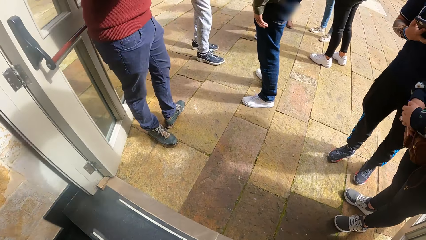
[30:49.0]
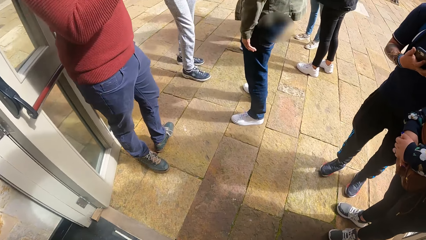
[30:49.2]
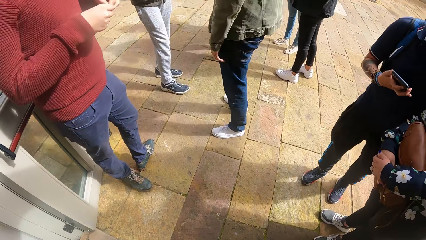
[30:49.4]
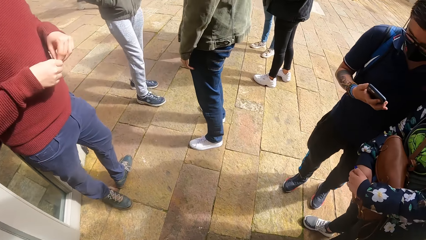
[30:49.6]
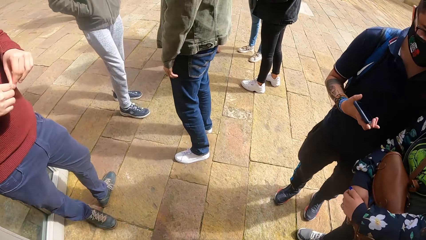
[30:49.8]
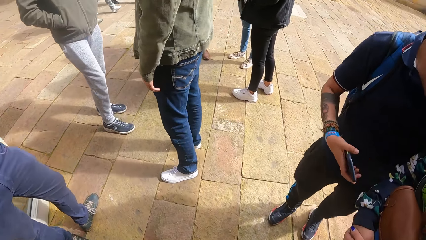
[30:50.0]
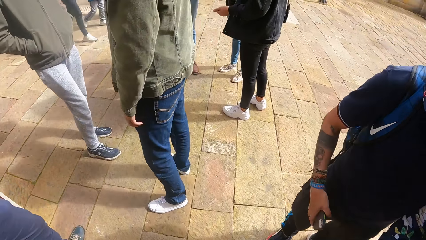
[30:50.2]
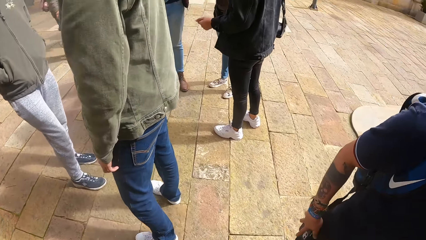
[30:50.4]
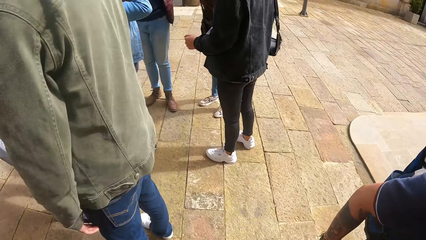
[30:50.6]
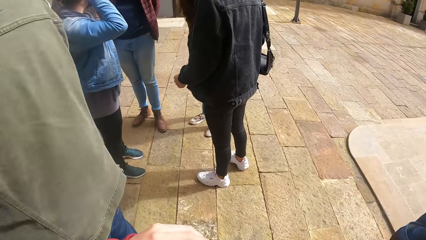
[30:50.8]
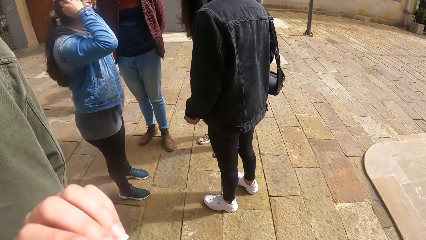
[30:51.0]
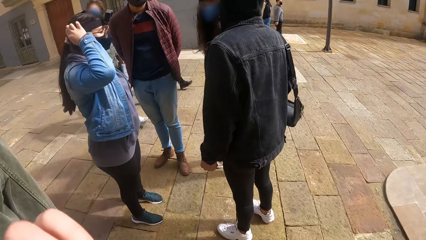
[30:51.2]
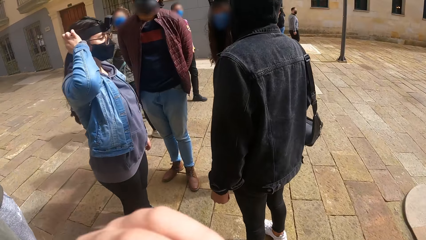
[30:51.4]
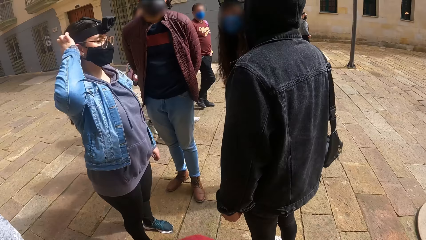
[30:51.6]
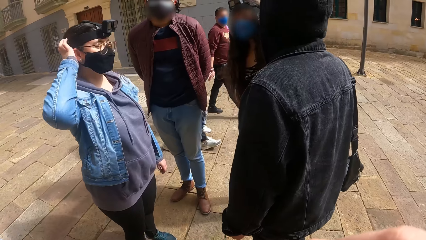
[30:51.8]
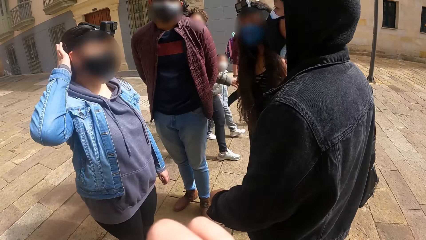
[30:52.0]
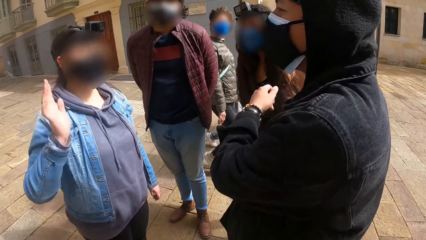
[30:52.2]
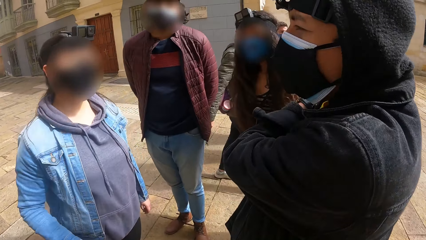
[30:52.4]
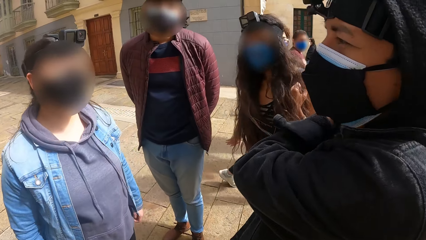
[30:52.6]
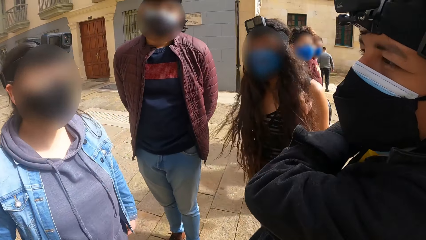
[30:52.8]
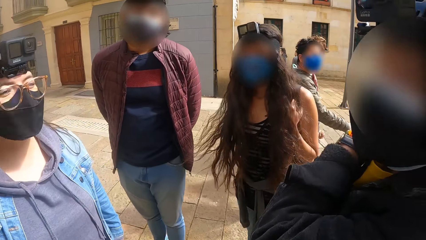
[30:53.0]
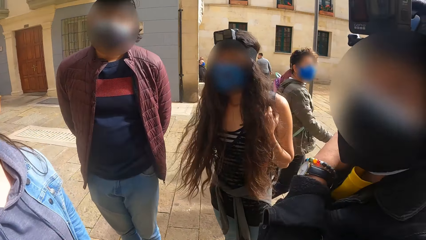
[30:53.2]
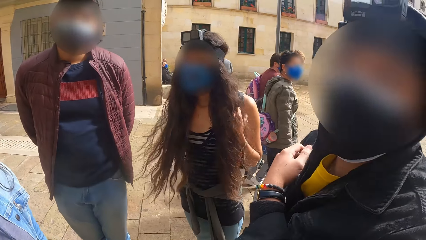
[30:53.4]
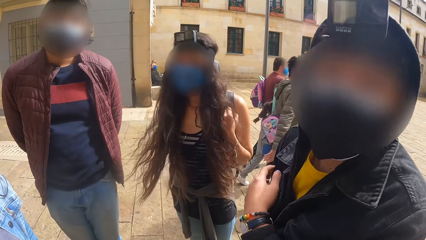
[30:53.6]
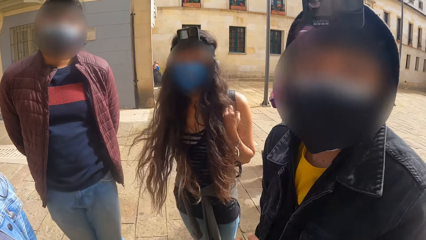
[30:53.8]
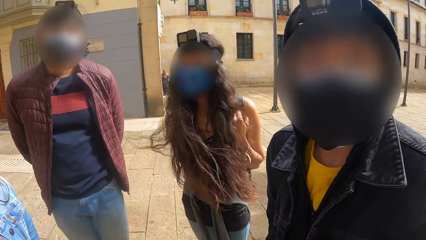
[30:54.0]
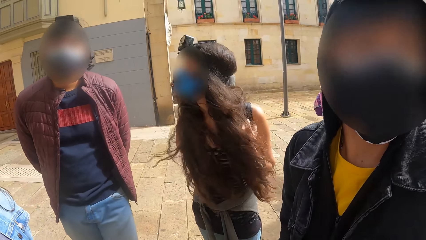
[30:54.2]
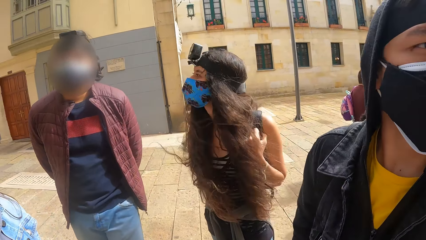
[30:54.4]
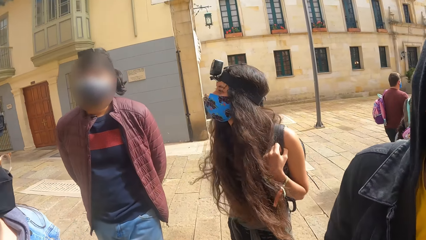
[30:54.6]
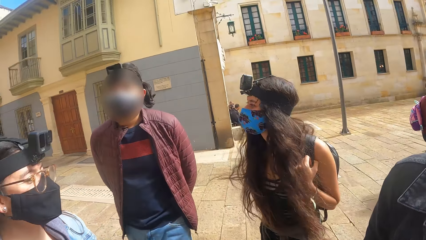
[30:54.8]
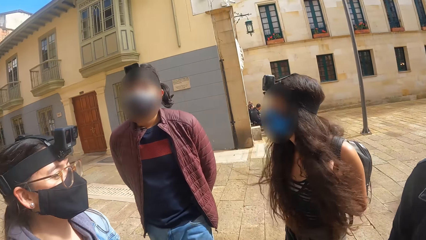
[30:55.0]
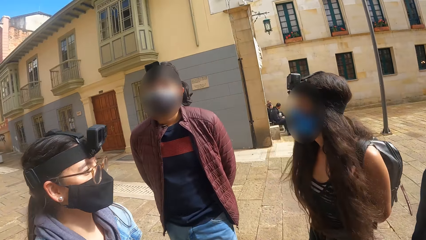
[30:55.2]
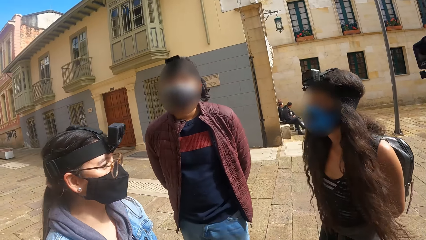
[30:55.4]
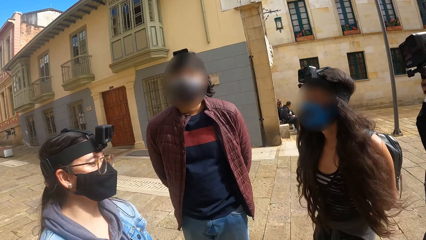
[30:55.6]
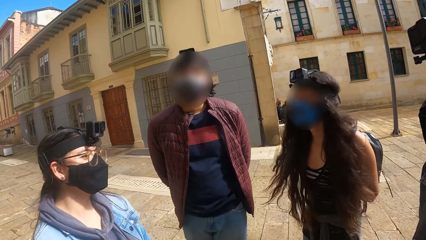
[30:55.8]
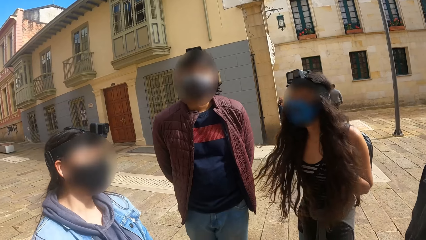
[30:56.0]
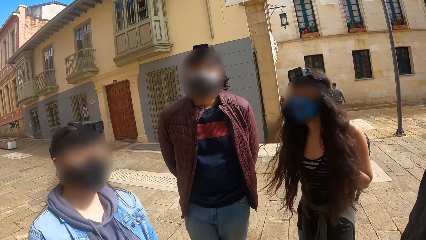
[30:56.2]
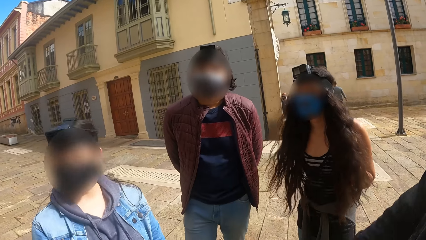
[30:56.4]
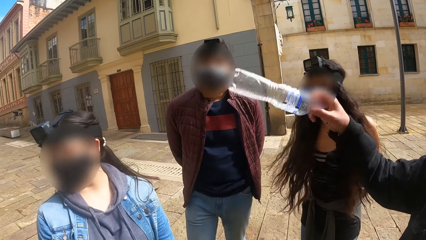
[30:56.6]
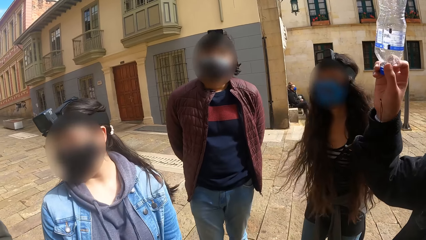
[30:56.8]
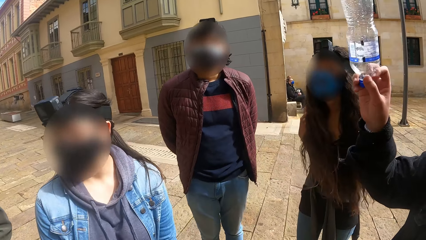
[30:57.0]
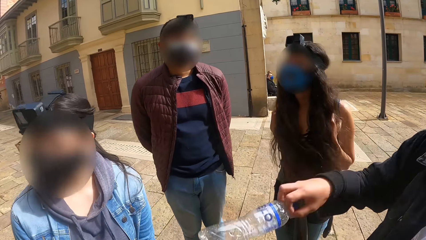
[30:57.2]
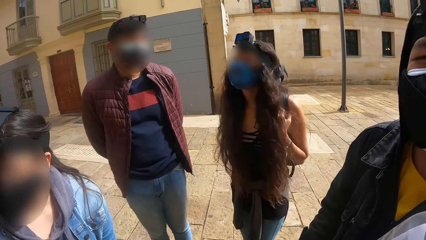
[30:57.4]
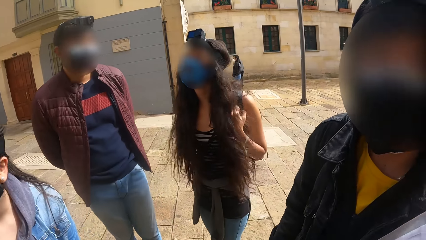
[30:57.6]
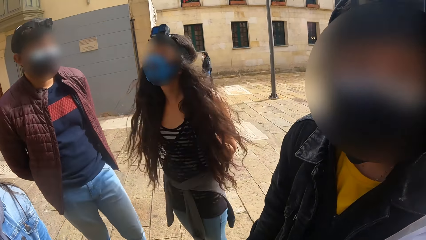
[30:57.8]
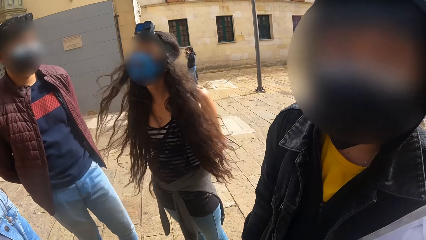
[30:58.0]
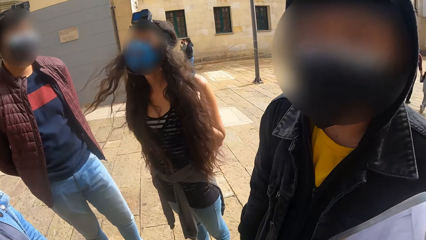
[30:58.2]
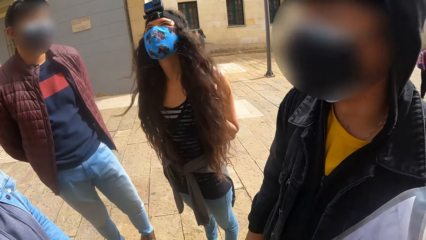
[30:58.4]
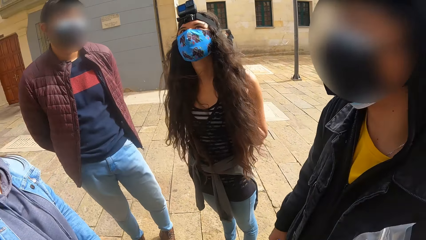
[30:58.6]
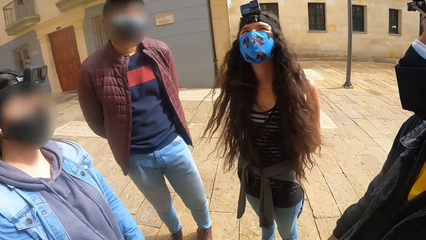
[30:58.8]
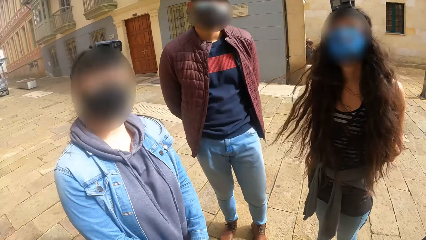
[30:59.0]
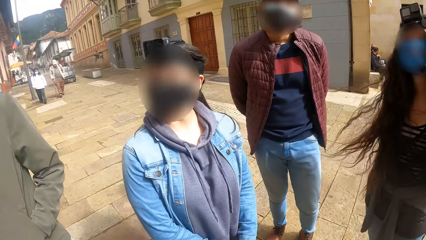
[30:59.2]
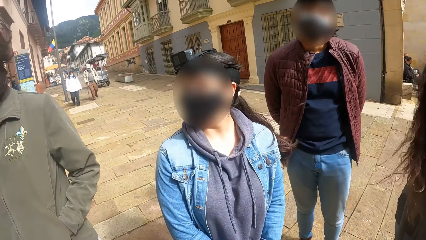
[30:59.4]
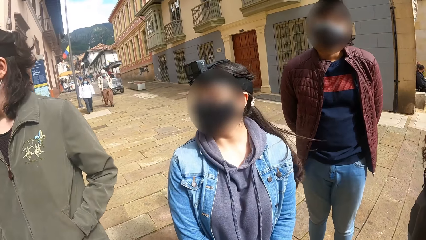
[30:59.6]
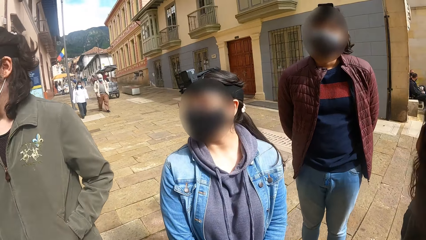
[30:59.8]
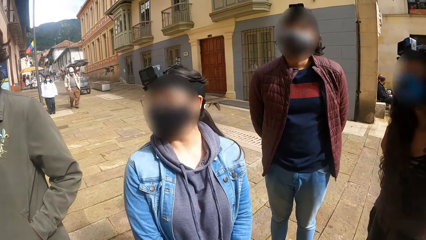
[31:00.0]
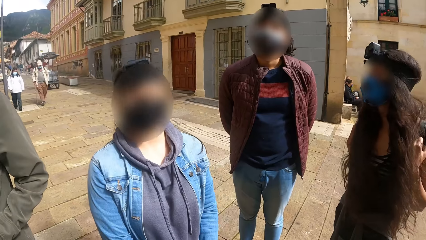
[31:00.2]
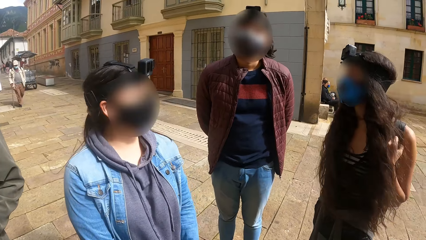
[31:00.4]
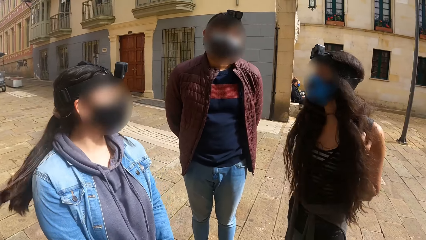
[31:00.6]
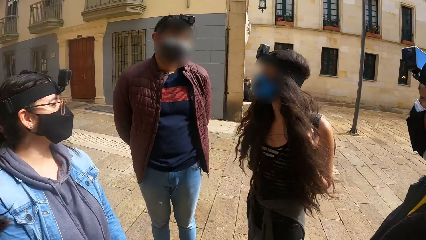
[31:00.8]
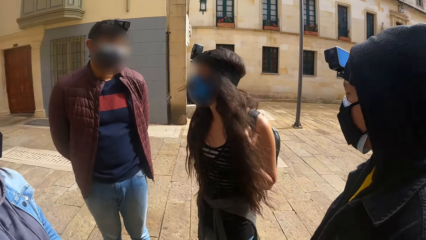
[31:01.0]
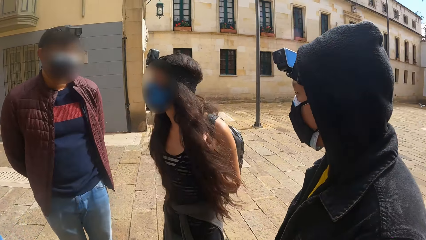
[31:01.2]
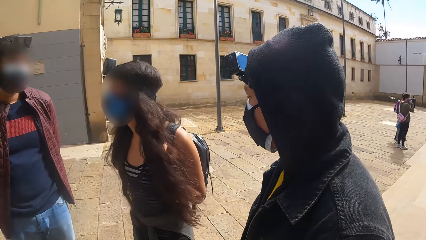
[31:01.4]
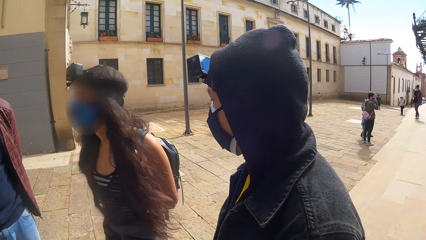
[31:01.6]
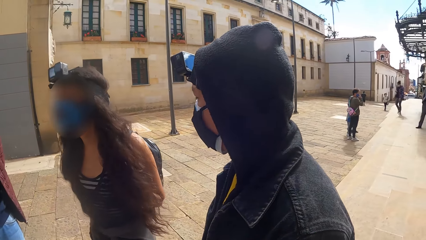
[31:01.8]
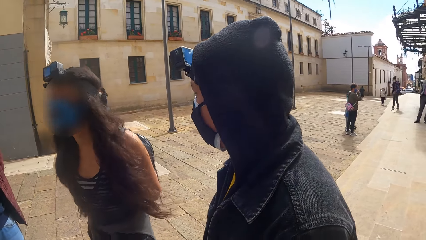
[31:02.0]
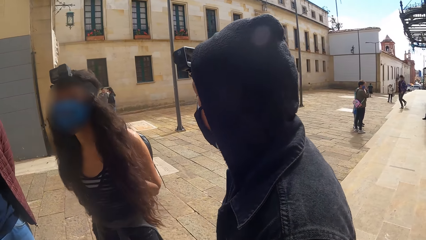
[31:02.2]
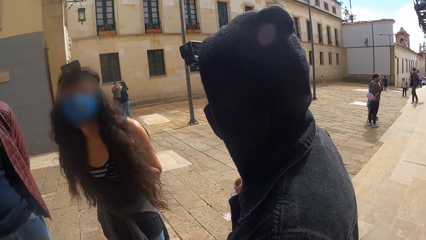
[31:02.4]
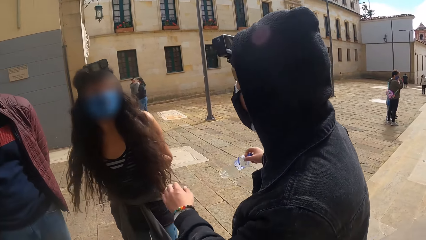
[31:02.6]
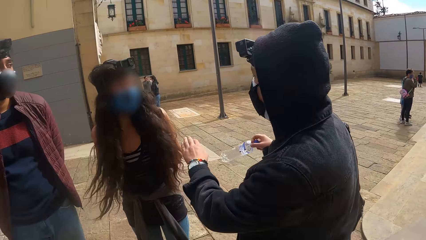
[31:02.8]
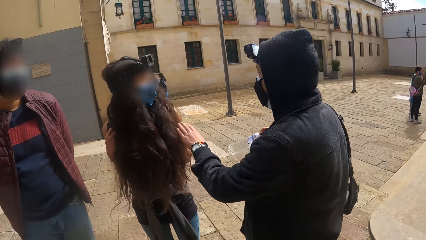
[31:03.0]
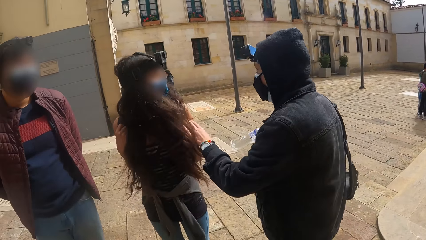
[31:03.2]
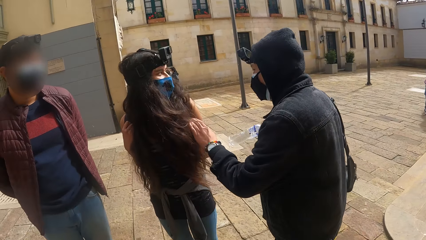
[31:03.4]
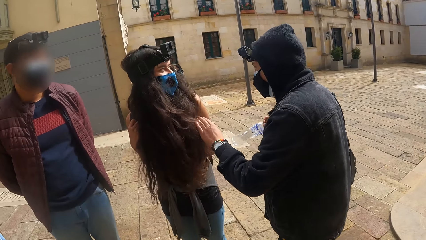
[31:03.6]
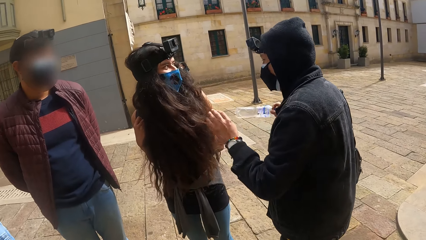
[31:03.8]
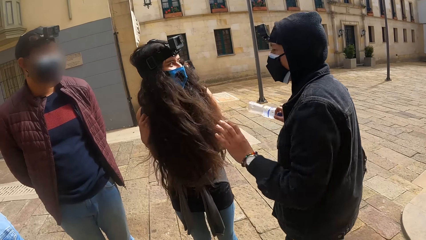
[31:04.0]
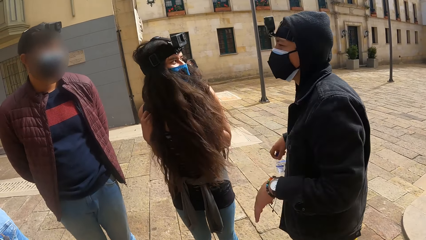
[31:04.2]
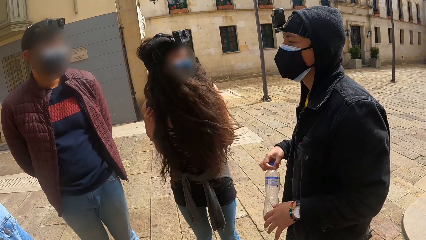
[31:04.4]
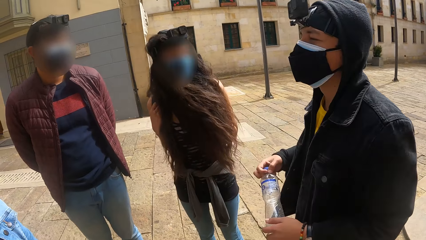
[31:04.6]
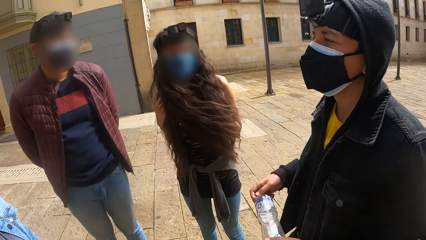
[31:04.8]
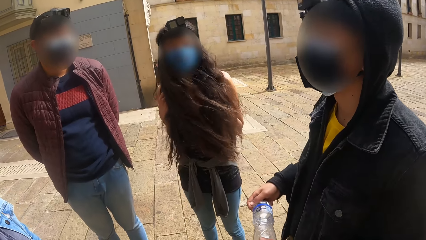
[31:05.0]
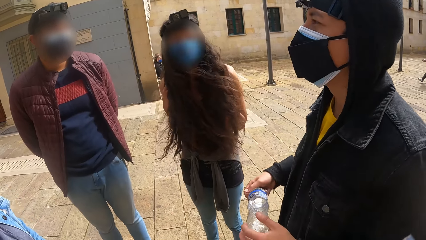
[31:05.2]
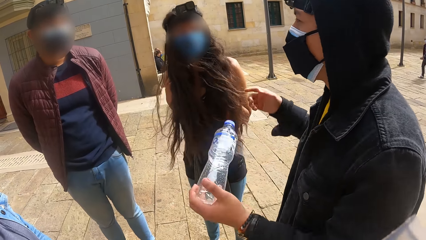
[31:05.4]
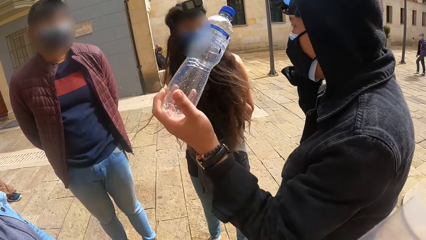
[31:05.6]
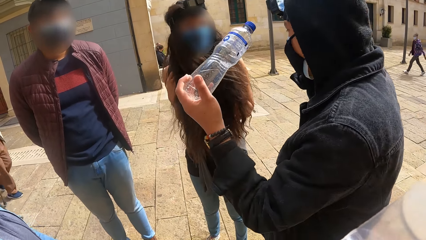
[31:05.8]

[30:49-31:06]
The camera wearer walks out of the shop towards the man. He walks in a compound. He scratches his face with his left hand. The man adjusts the bag on his shoulder with his left hand and raises the bottle in his right hand. The man interacts with a woman.
